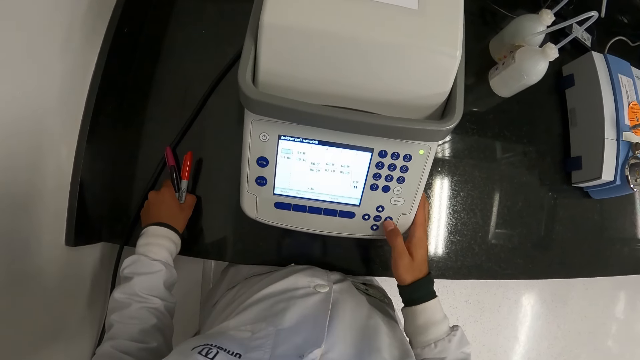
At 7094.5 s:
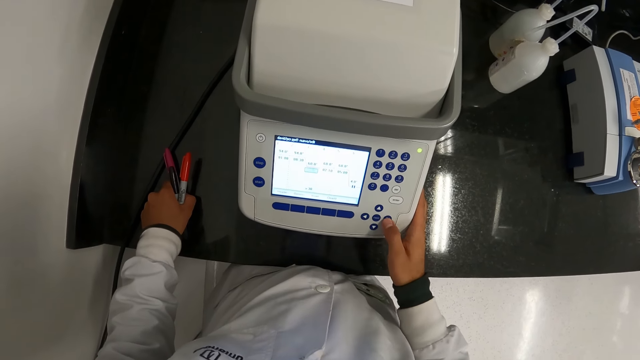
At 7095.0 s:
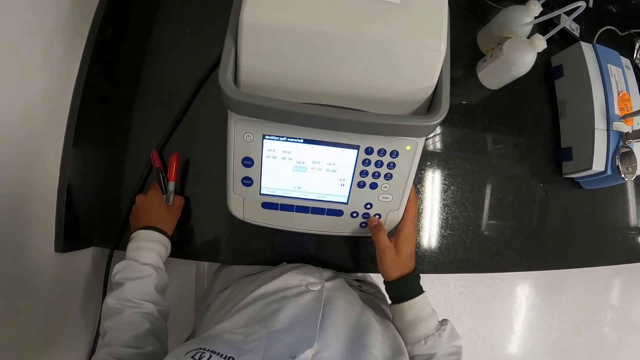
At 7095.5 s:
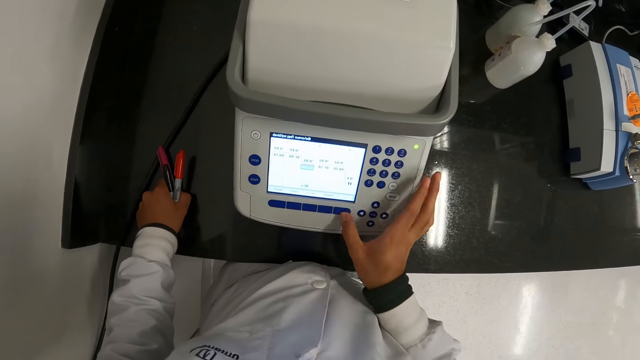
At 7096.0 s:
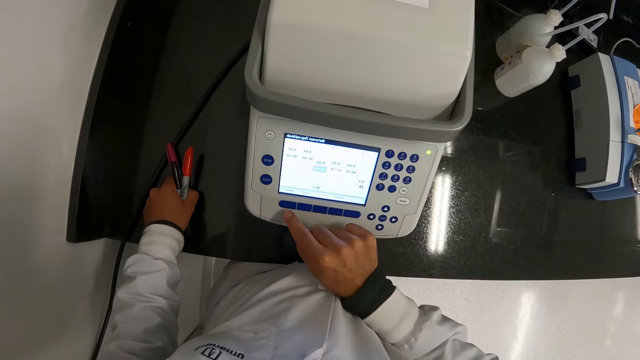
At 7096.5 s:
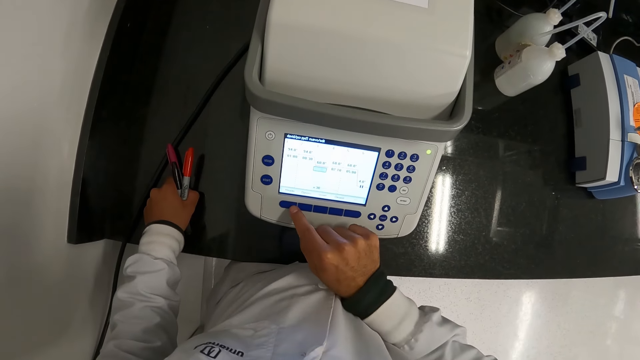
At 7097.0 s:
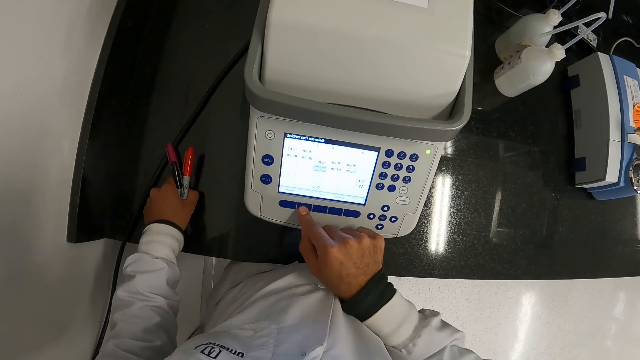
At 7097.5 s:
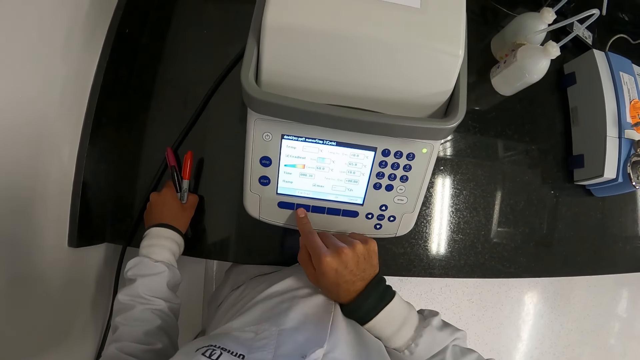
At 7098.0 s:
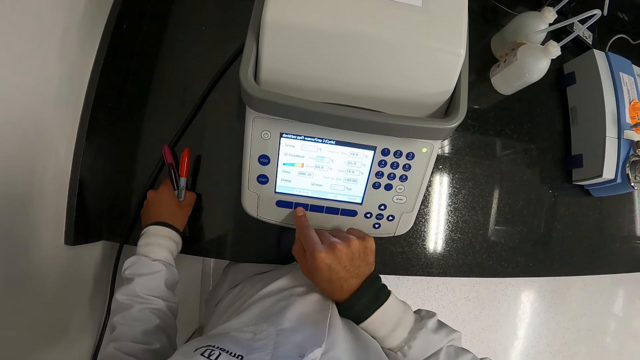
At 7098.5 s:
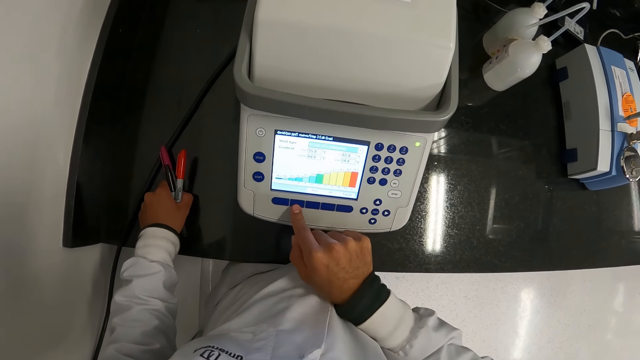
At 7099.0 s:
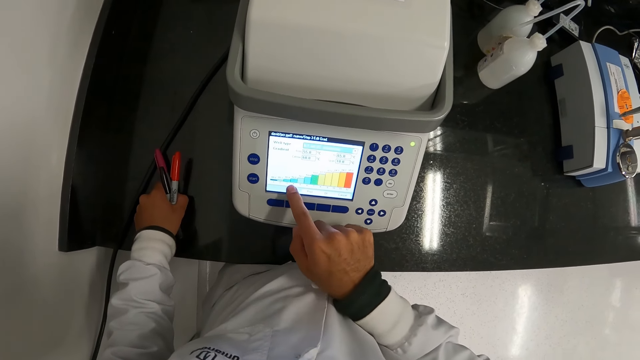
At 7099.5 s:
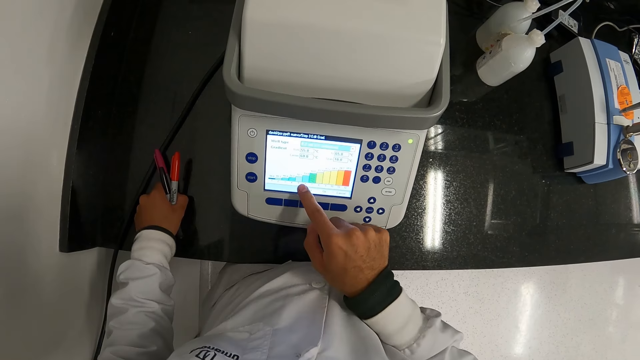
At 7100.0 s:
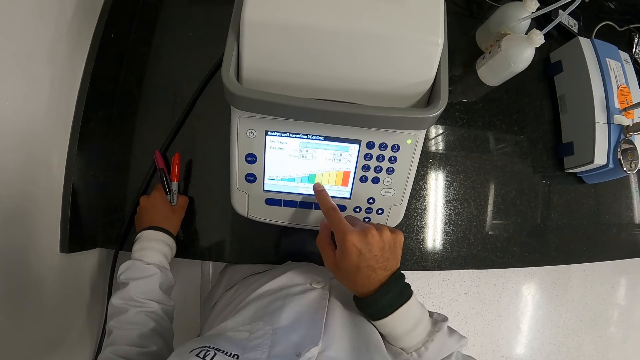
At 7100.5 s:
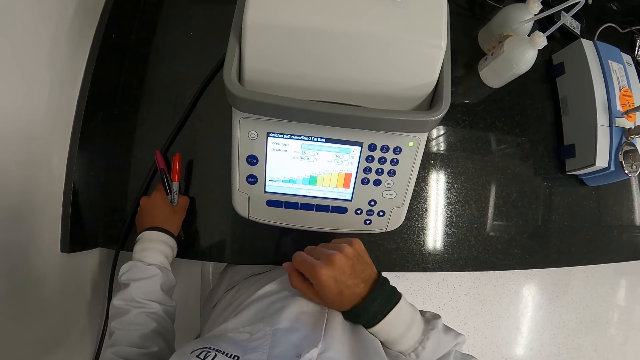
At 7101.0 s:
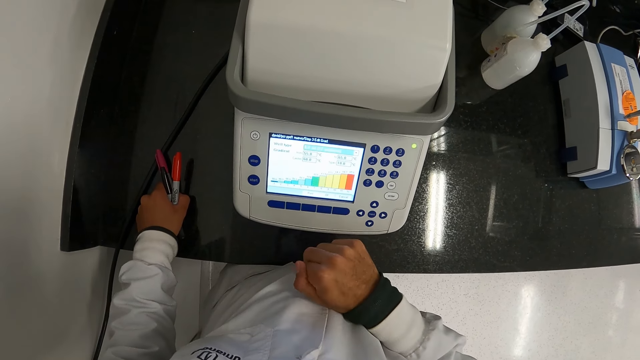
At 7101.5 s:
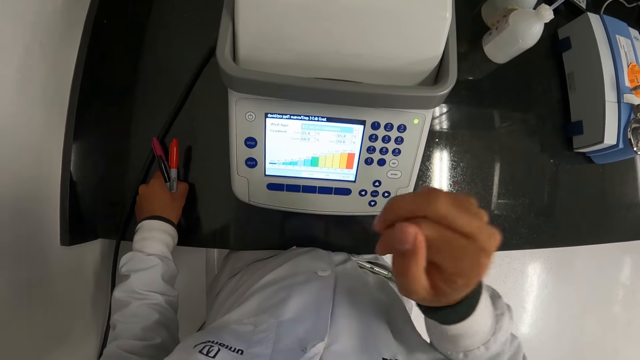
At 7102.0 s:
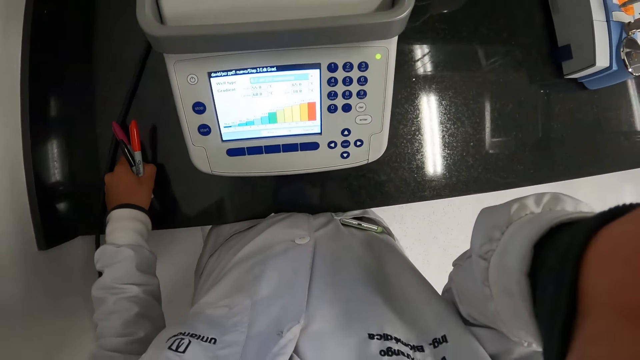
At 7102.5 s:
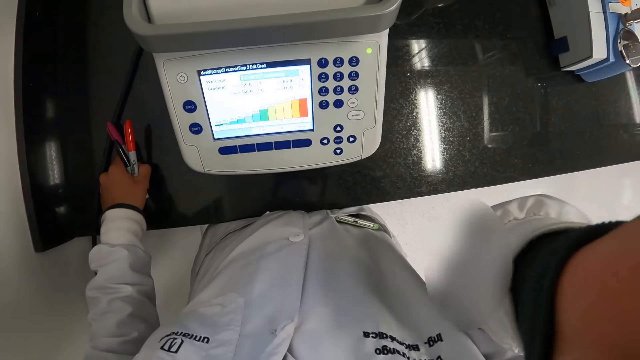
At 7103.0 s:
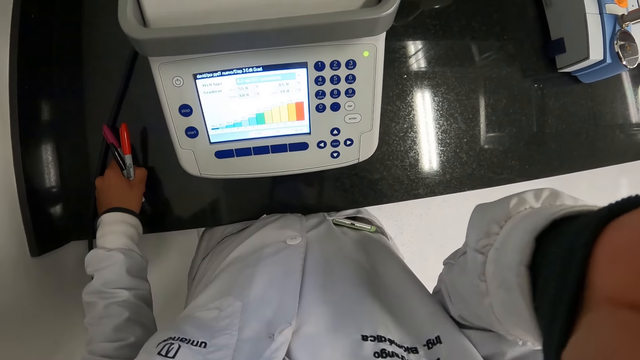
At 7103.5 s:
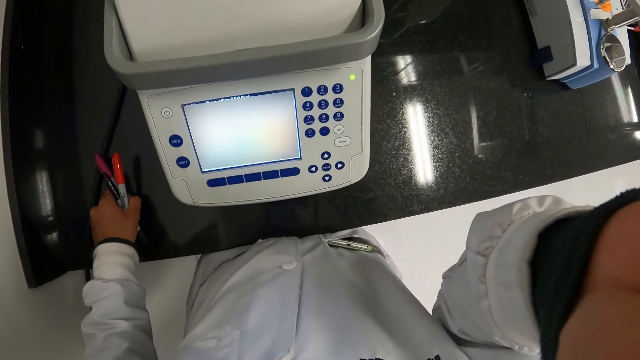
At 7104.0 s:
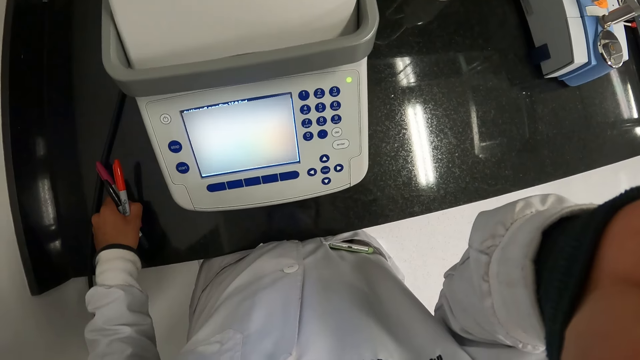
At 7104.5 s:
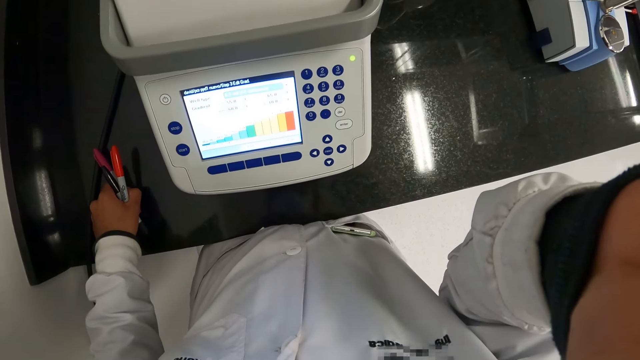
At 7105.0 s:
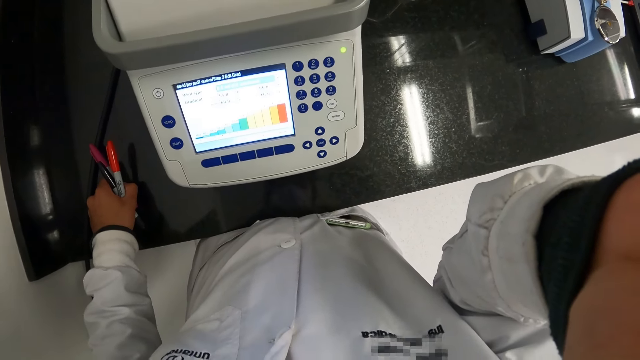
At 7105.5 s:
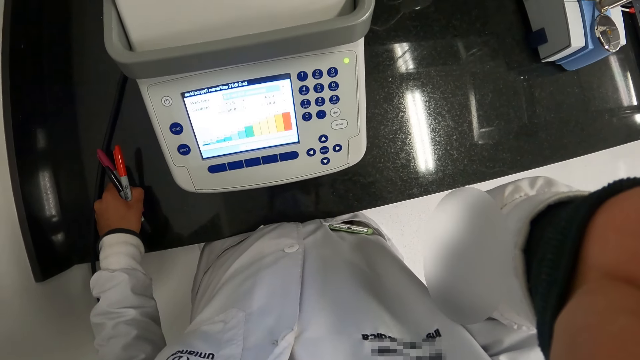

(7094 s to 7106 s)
The camera wearer touches the master cycler screen with his right hand.

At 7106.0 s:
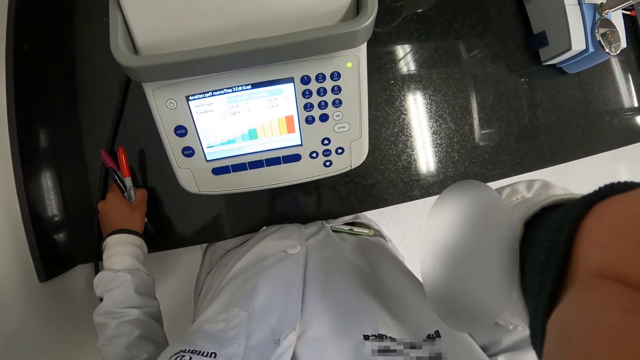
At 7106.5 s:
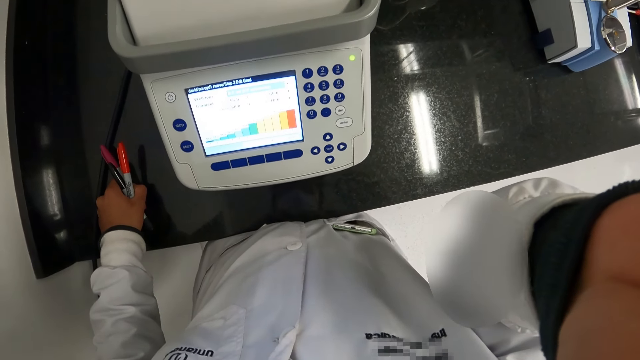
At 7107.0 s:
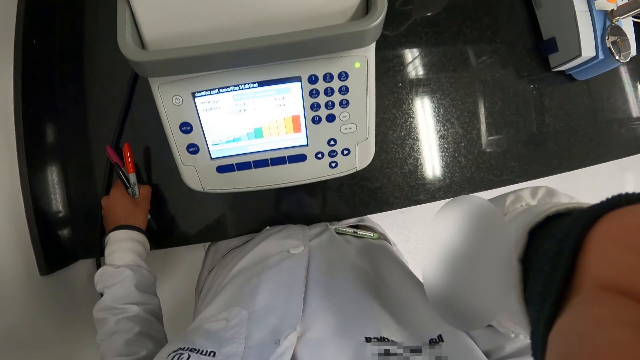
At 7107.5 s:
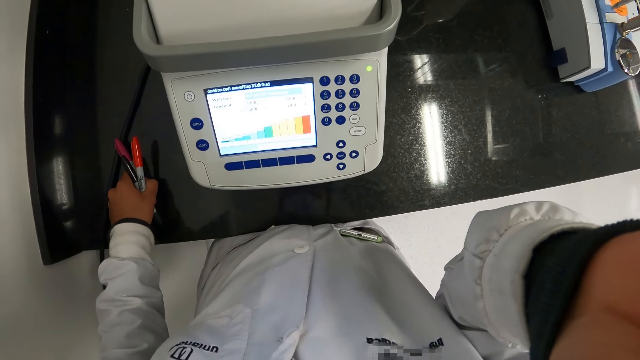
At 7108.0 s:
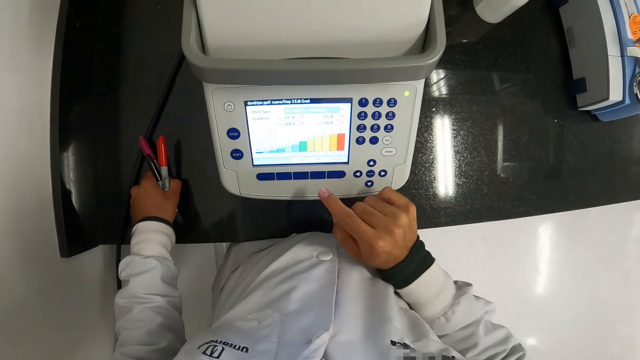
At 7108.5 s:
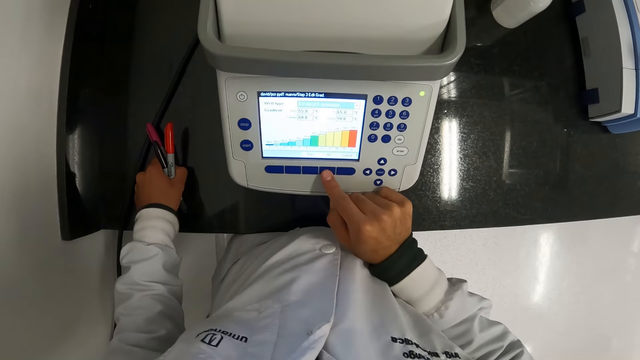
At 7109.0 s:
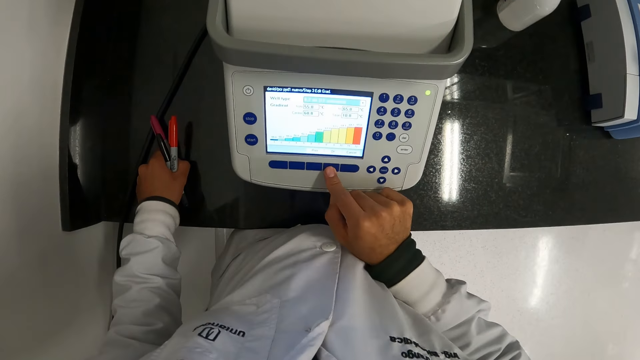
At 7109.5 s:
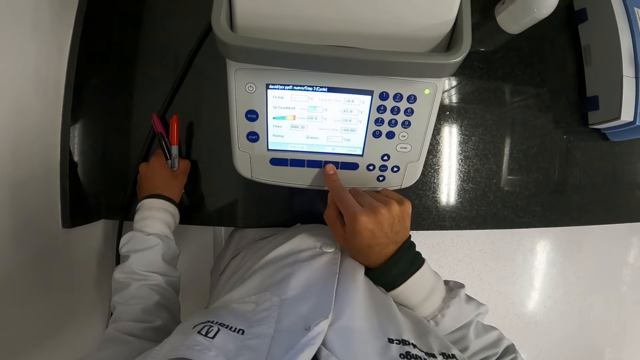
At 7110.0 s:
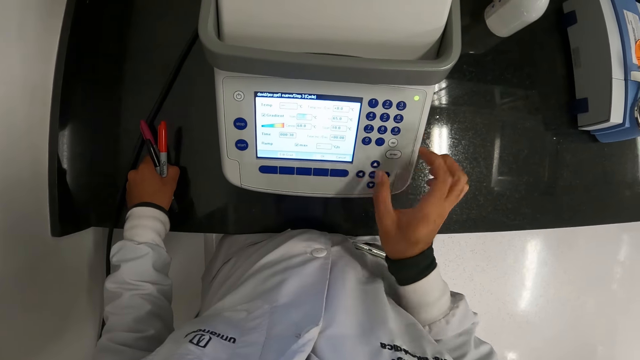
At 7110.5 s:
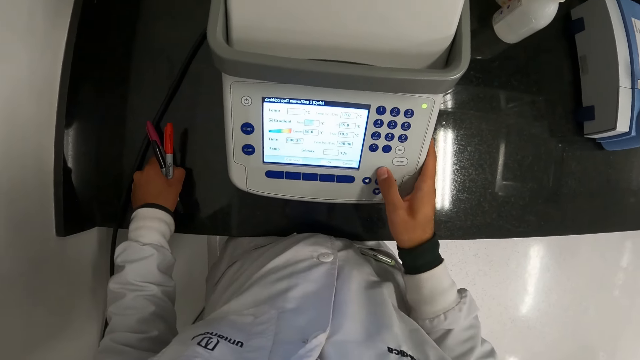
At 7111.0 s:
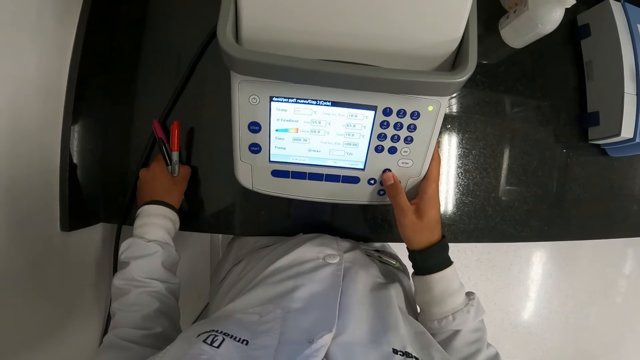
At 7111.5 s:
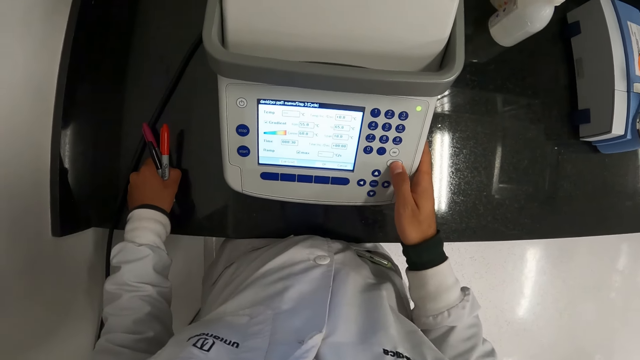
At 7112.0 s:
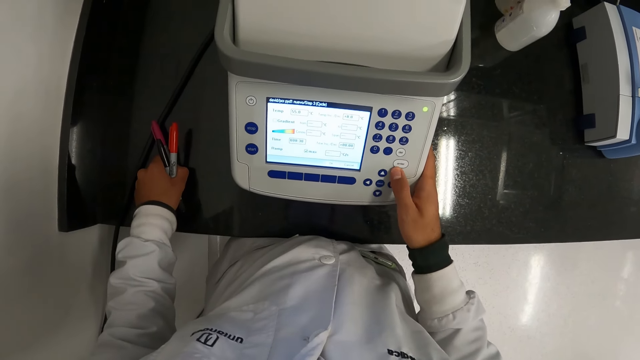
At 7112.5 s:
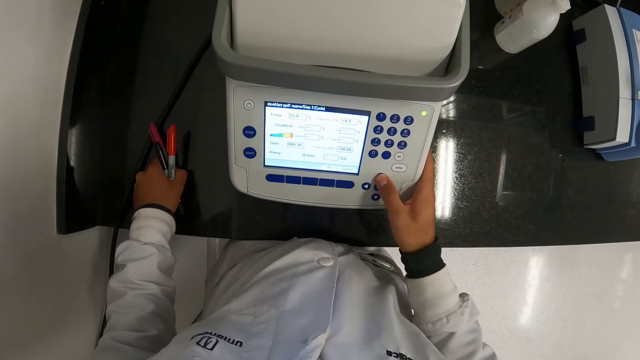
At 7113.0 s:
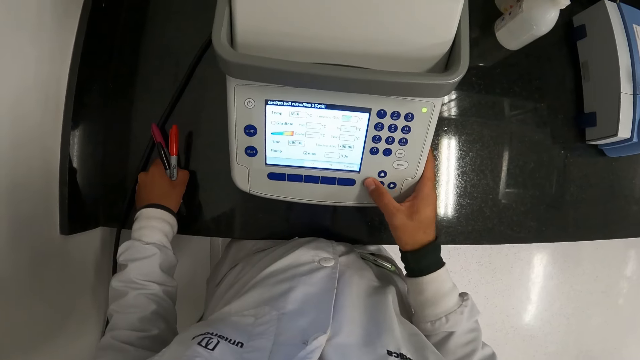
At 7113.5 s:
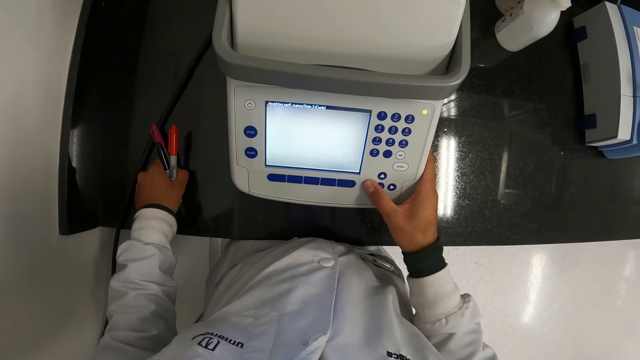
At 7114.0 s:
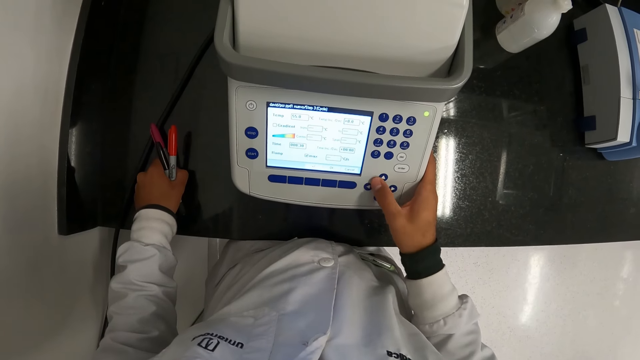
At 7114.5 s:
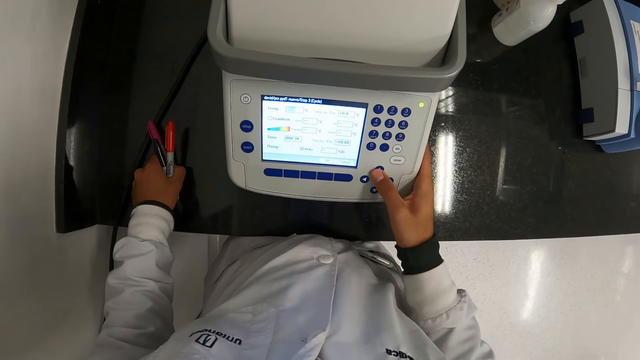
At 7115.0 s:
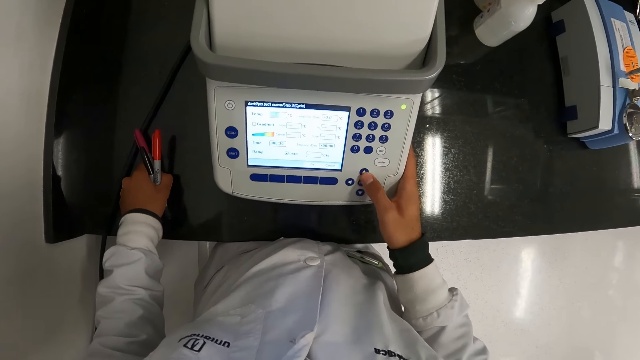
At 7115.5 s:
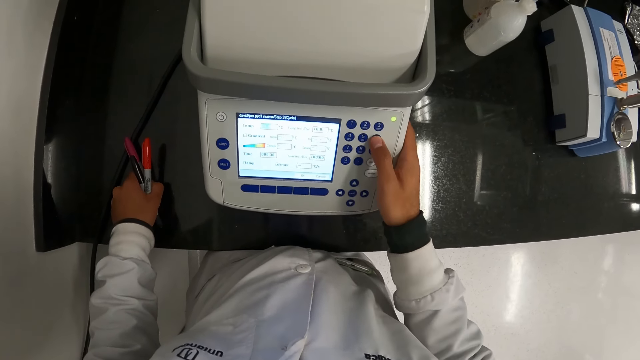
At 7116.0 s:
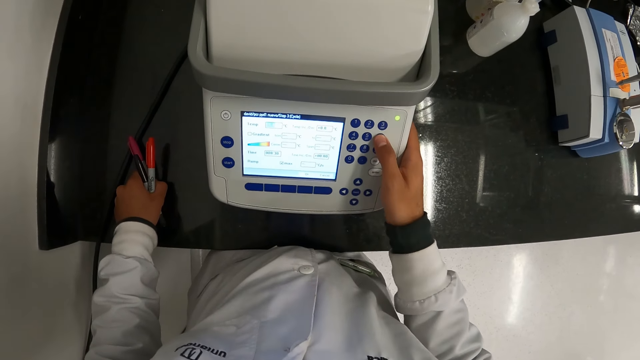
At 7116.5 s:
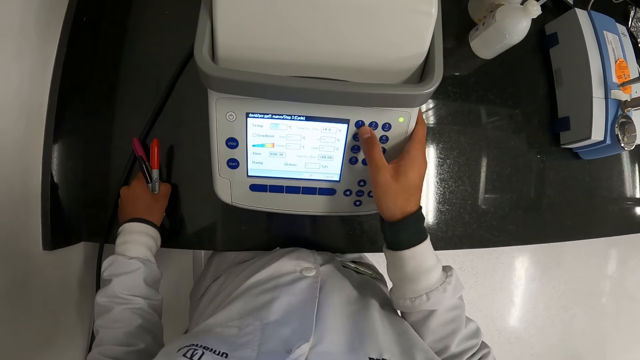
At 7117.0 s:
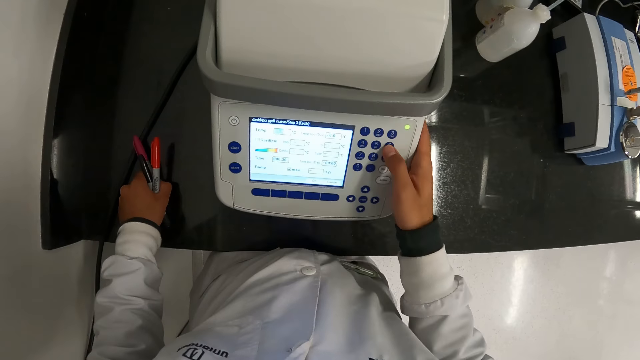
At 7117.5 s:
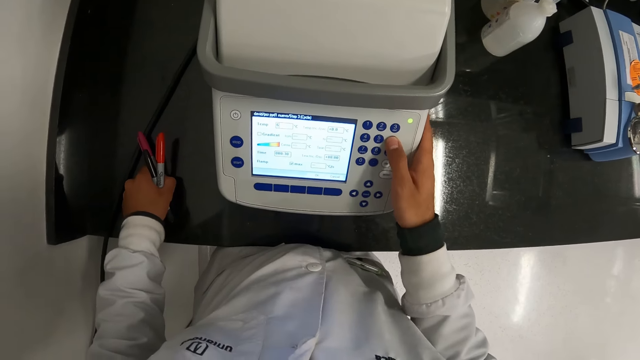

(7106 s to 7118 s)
The camera wearer operates the master cycler on the work table with his right hand.
